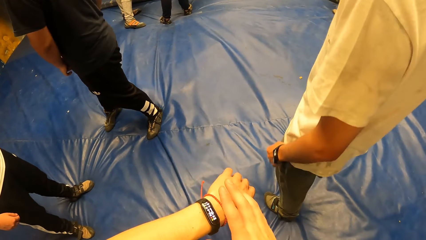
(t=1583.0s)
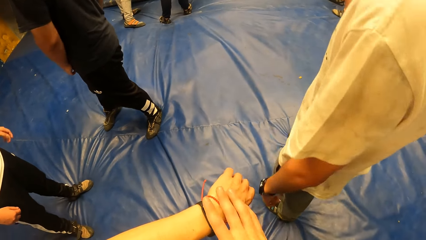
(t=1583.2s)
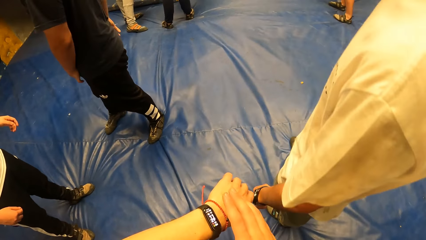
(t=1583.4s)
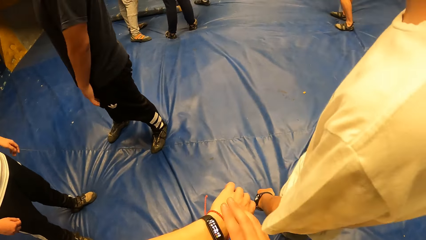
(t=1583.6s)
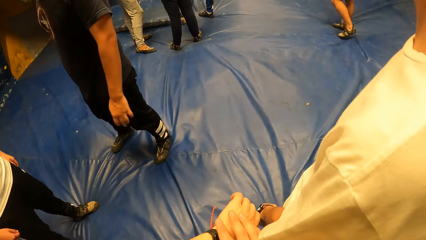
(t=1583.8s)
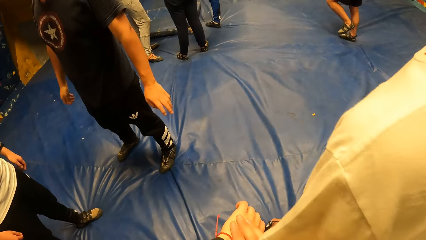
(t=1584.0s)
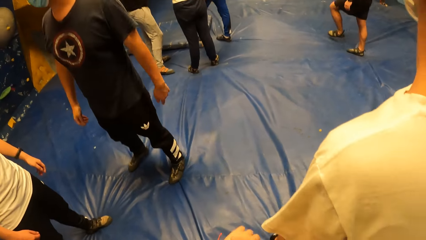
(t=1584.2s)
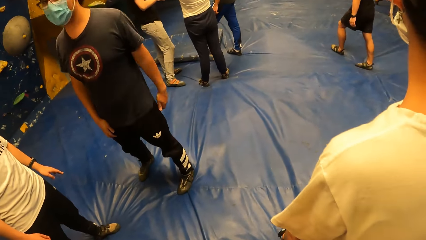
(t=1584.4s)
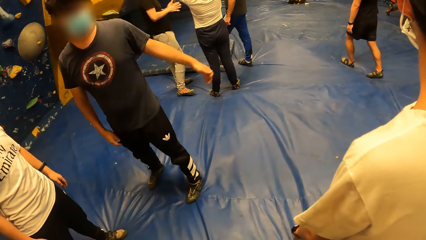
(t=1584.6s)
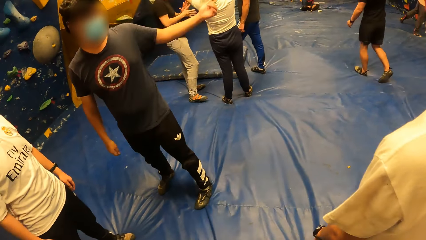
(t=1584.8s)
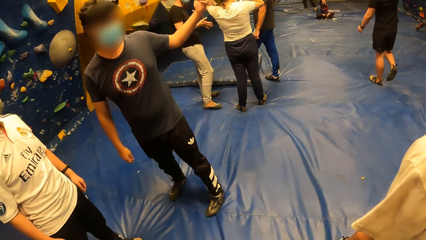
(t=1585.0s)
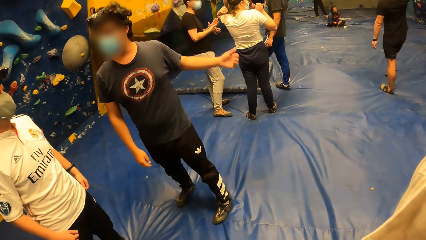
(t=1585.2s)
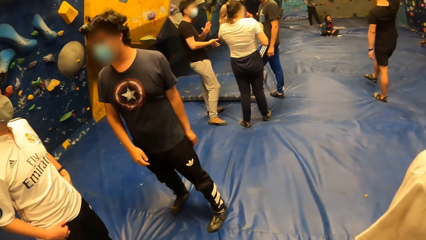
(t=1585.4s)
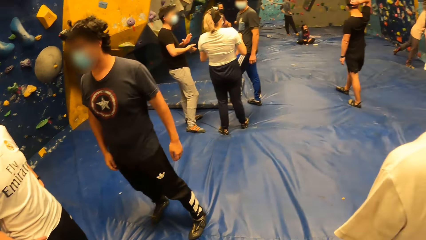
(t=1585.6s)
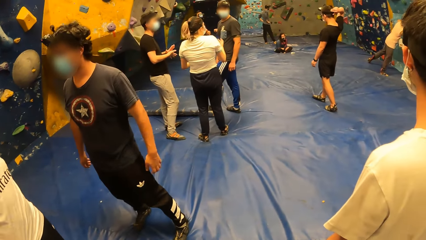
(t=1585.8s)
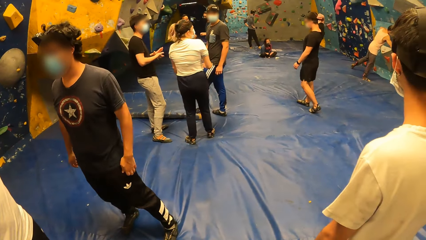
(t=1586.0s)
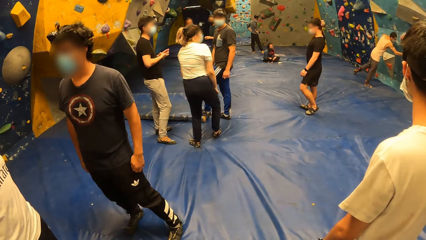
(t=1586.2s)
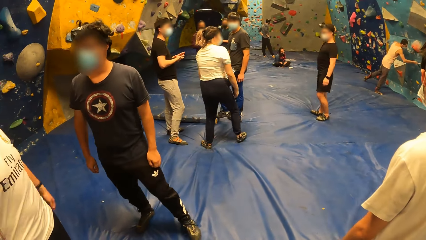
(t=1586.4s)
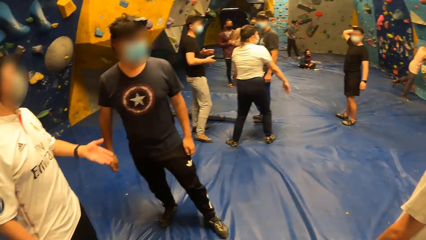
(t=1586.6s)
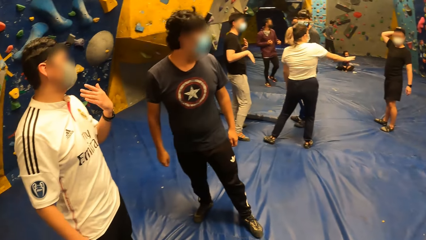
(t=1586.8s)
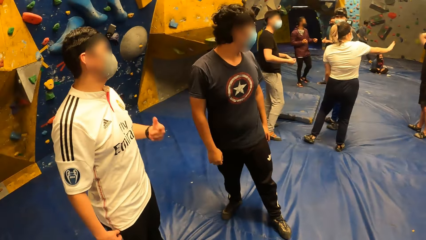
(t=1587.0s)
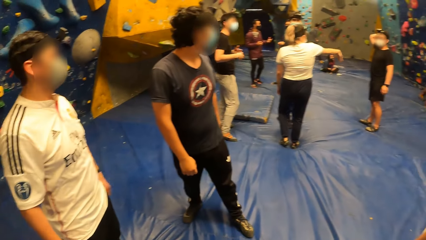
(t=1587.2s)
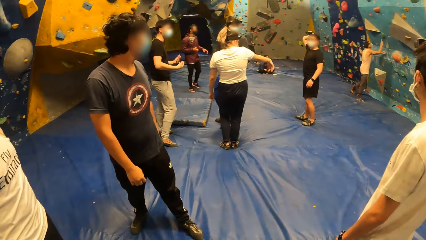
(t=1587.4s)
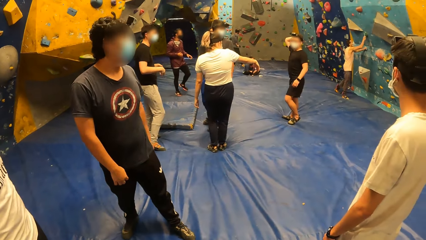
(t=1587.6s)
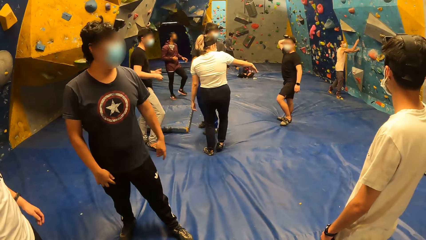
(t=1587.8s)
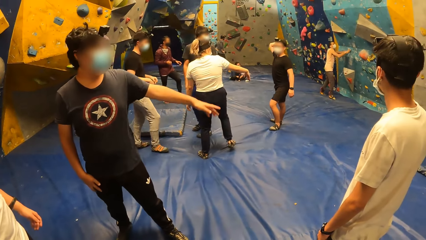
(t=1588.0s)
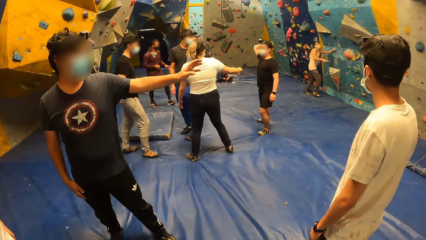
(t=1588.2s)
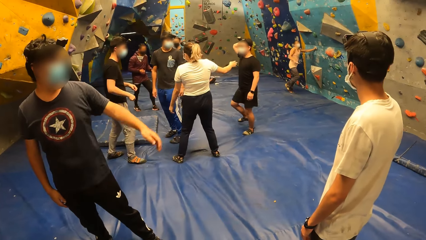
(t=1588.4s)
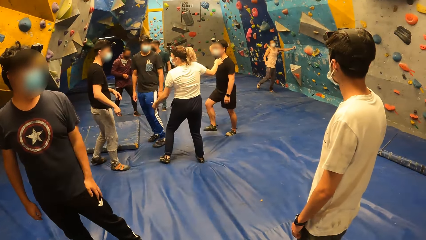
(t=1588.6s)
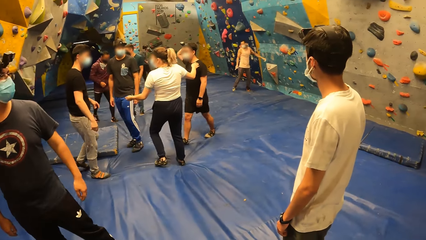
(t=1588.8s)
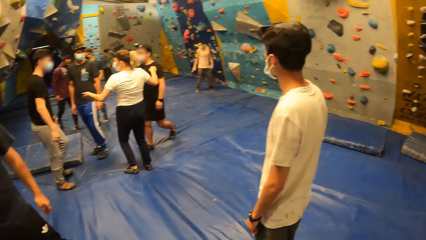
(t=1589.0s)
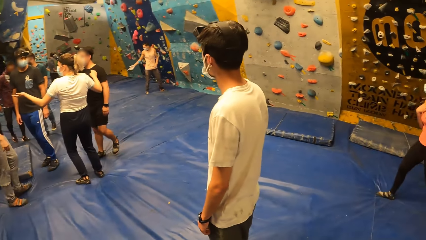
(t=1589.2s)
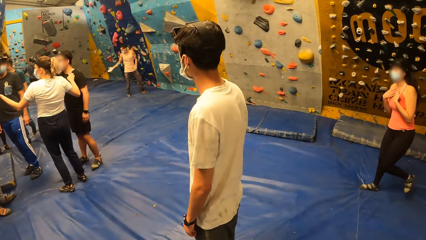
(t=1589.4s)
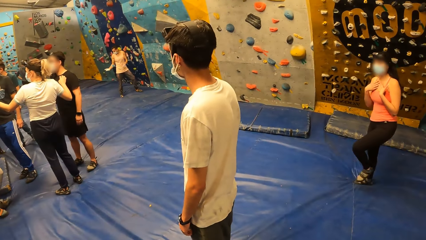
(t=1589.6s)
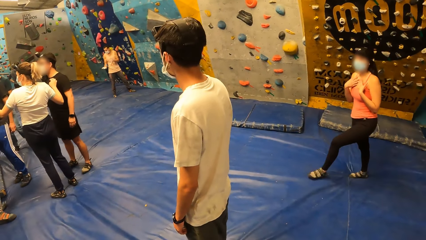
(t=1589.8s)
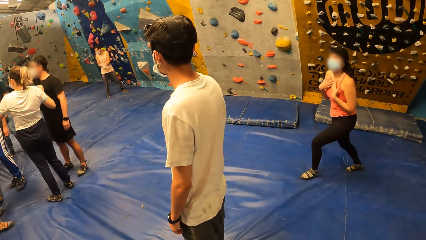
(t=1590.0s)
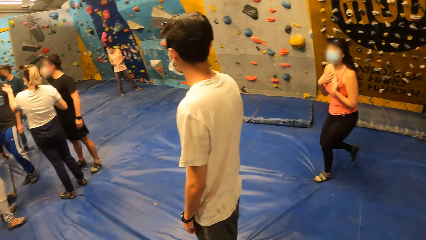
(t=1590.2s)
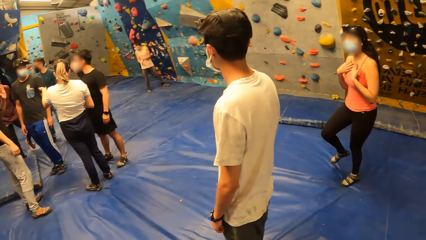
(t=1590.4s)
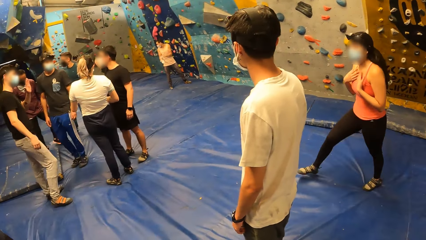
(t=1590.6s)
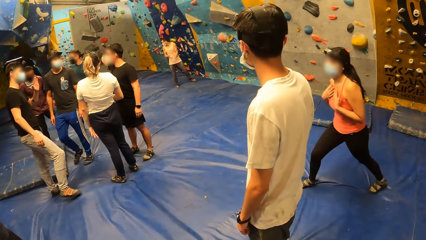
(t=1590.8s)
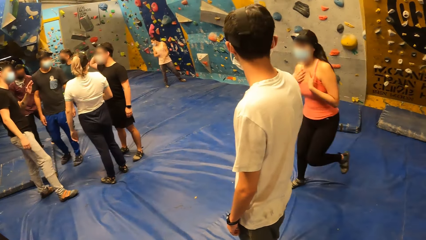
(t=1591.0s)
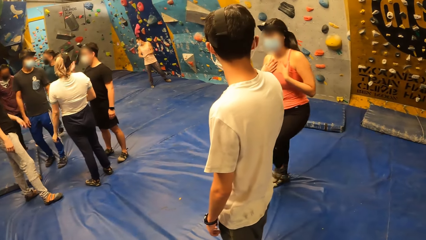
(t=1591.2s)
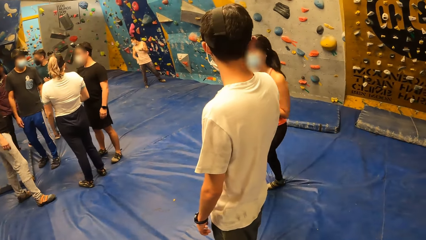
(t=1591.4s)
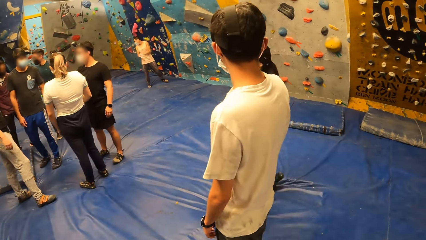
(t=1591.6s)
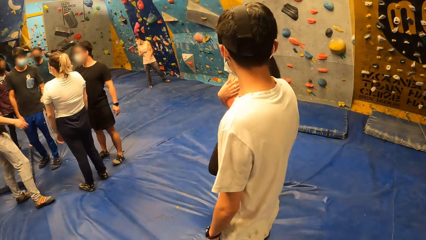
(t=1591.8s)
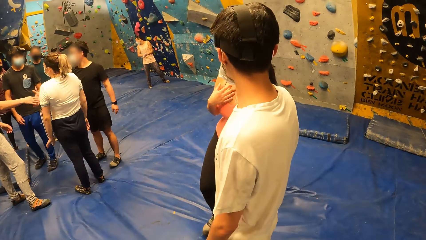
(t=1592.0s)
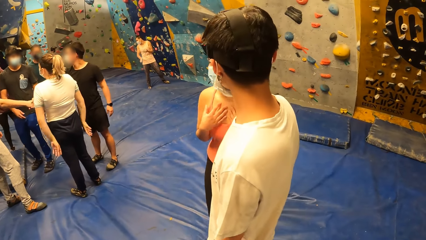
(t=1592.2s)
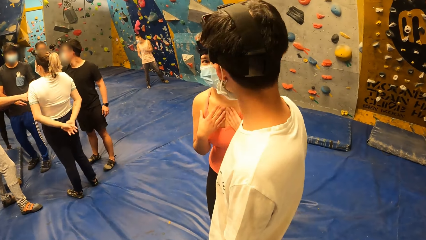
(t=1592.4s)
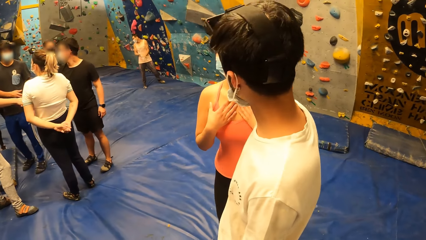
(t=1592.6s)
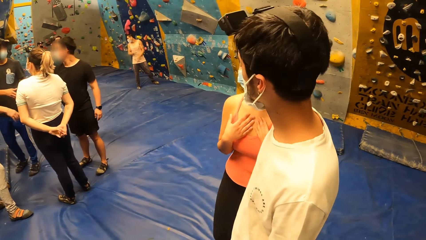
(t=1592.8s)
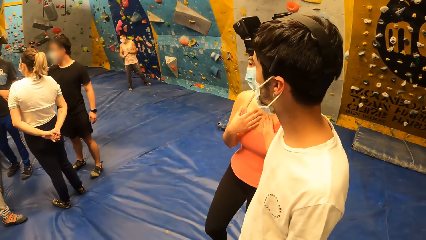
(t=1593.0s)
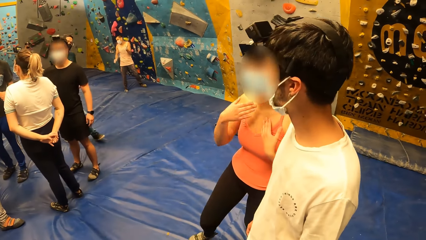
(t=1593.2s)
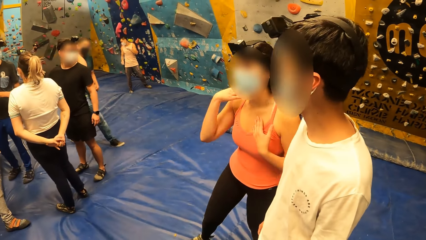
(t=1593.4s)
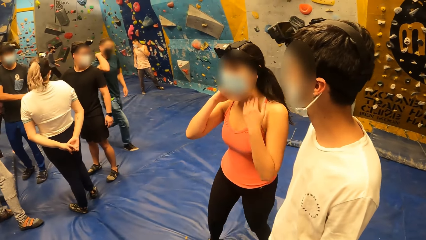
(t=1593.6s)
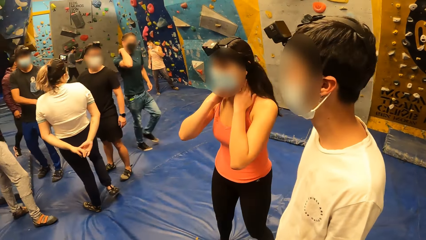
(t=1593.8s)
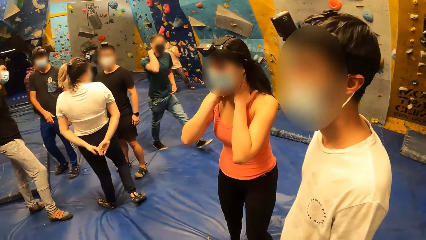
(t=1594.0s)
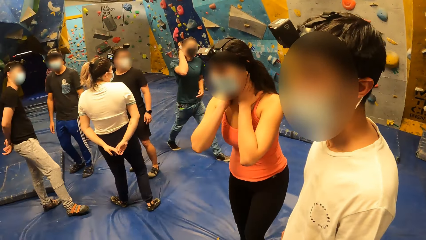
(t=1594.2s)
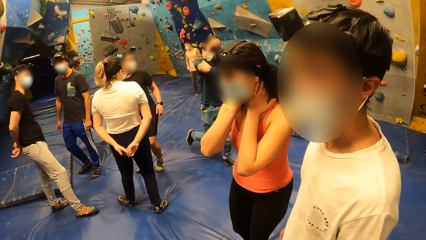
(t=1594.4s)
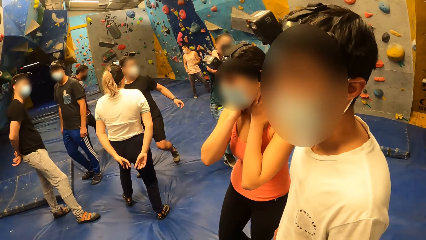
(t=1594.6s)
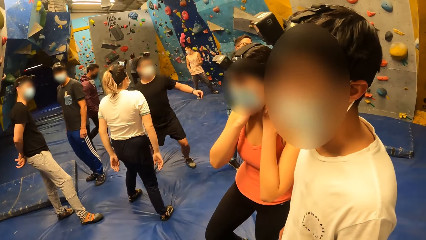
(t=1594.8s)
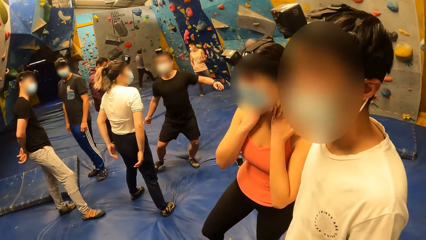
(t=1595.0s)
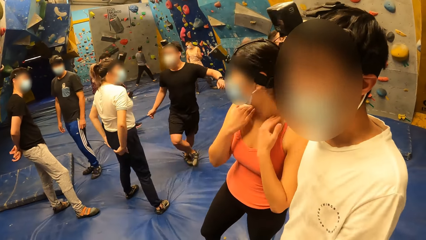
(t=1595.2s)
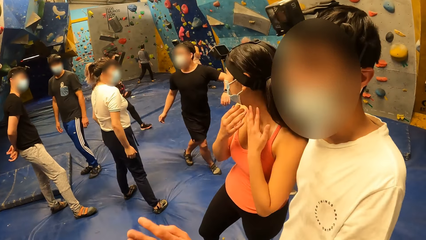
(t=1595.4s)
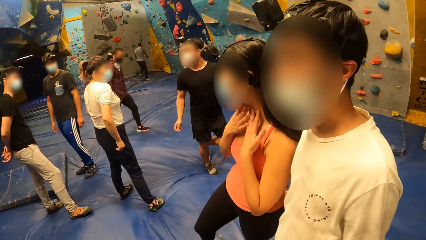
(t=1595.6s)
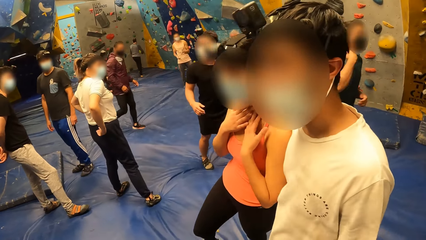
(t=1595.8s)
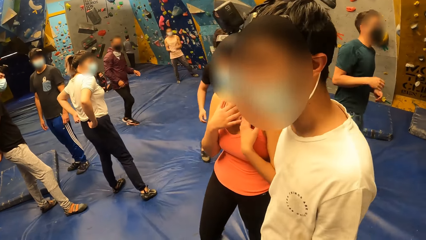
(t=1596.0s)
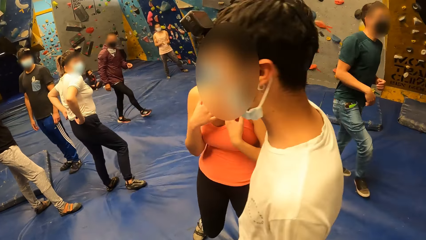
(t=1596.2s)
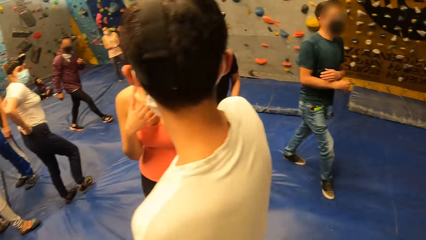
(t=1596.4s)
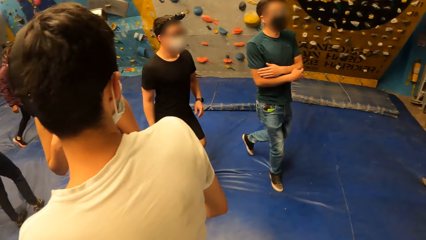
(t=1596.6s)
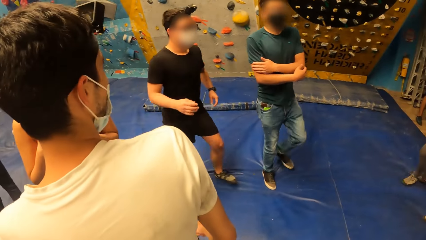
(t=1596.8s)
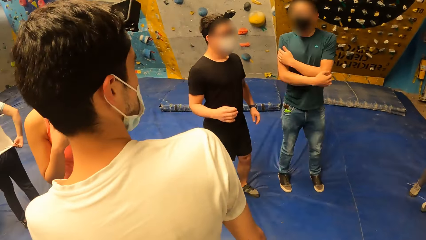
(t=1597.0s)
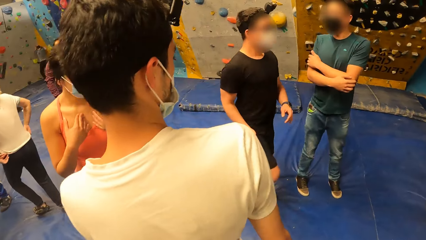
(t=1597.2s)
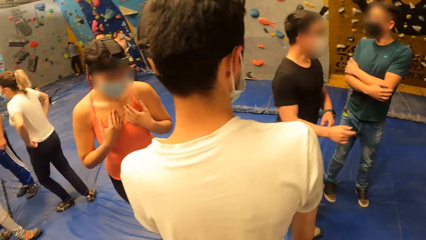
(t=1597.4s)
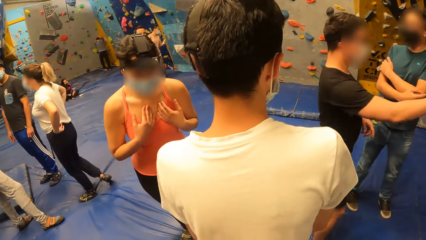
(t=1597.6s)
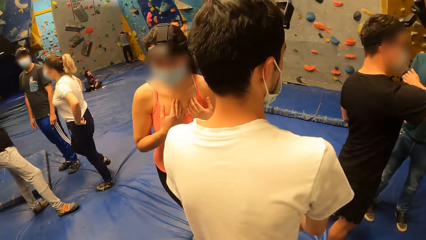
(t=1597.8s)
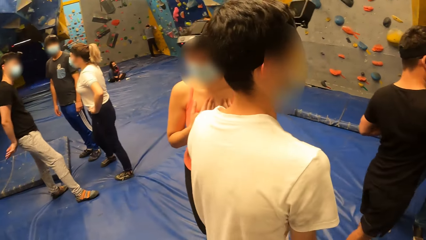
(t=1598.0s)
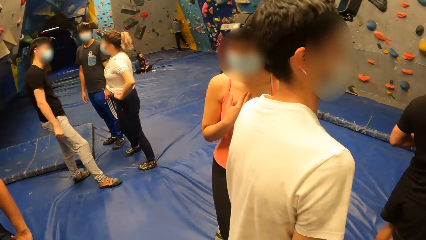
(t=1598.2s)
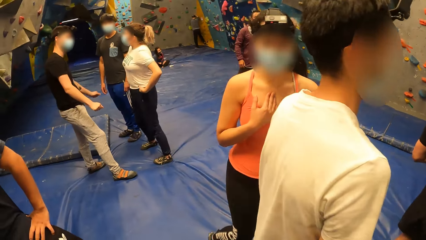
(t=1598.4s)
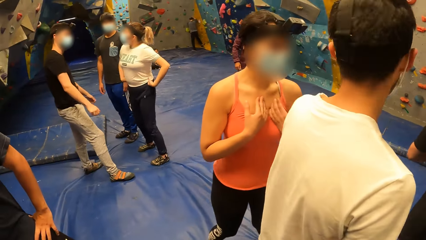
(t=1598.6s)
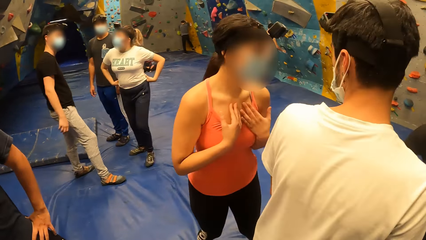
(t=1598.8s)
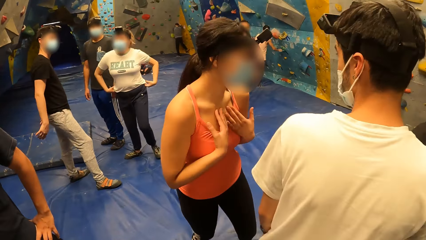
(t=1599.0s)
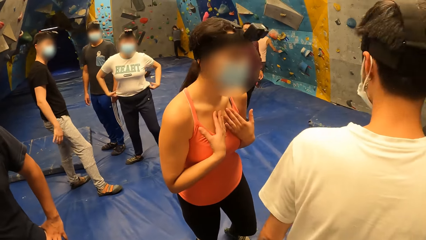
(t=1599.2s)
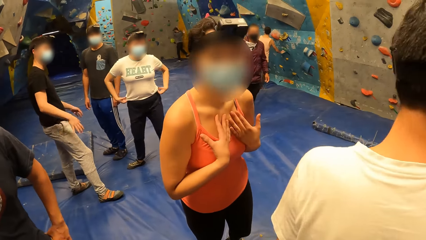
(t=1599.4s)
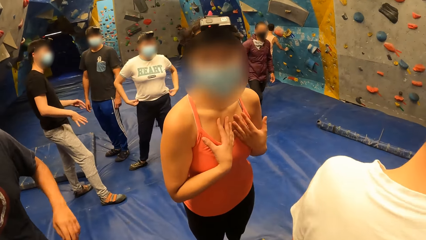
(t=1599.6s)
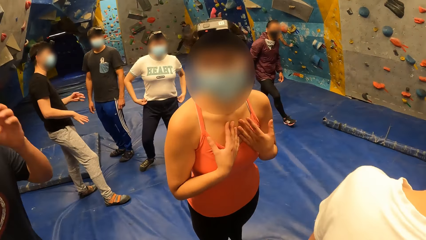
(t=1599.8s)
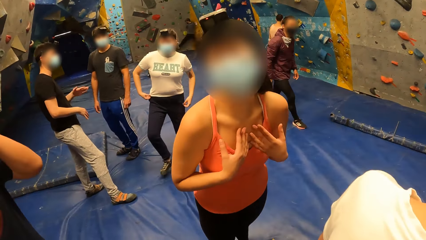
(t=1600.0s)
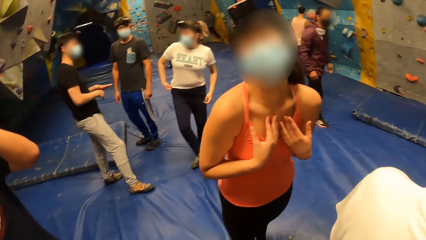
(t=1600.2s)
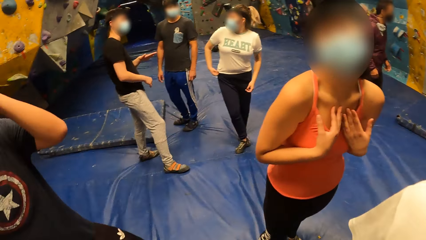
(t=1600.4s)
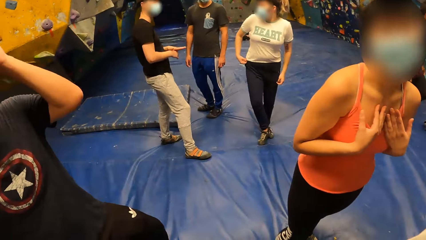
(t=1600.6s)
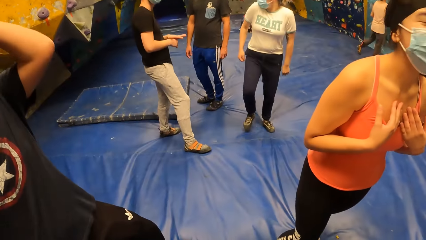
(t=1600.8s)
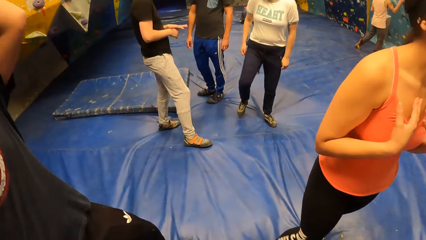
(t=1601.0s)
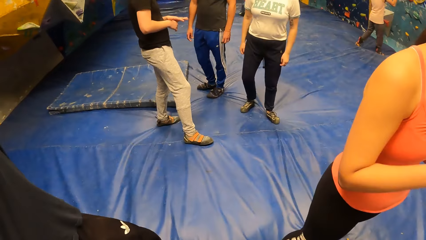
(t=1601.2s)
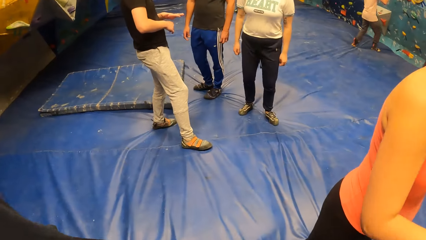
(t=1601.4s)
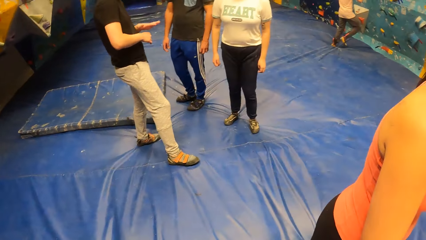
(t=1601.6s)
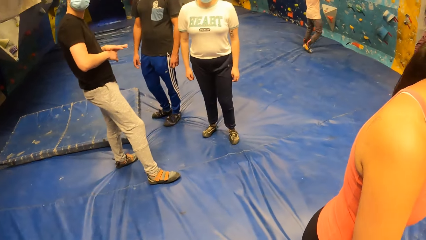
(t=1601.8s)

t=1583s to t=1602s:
A woman interacts with a man, another man and a third man.
